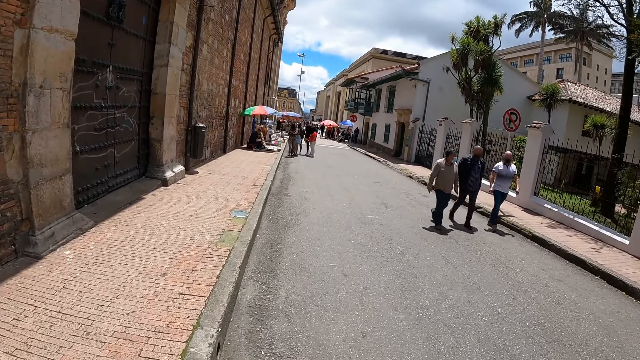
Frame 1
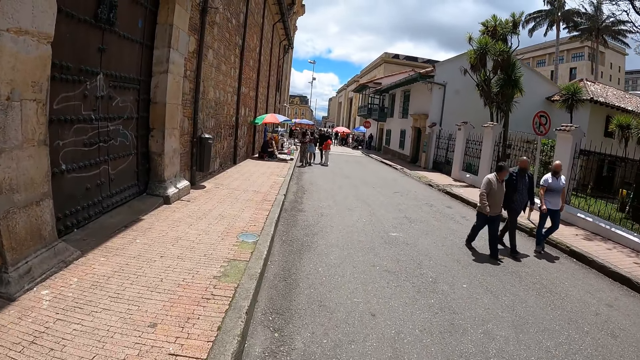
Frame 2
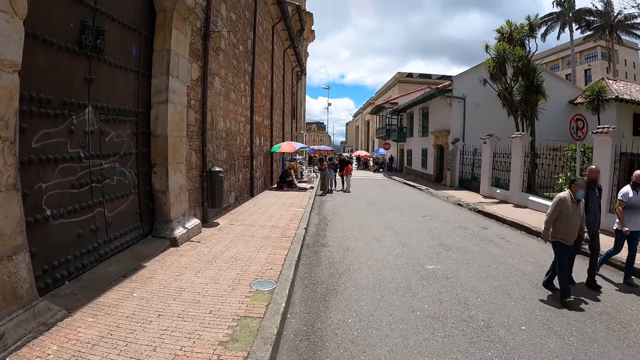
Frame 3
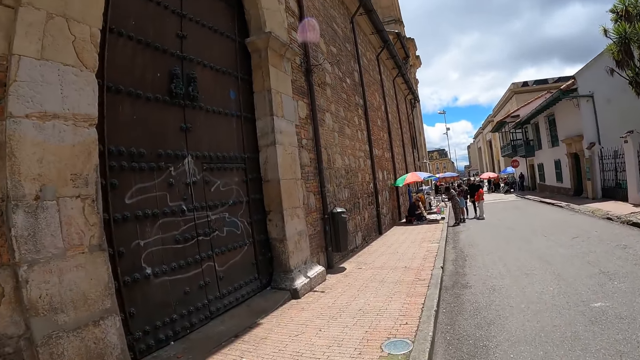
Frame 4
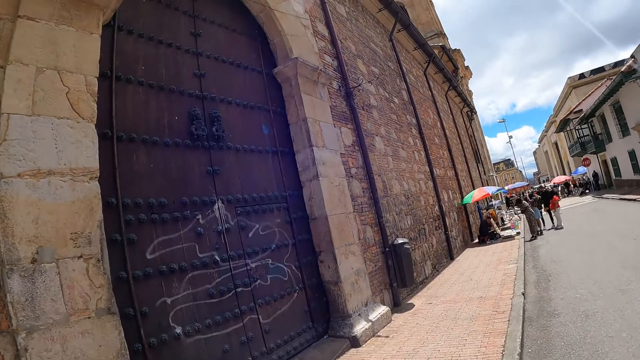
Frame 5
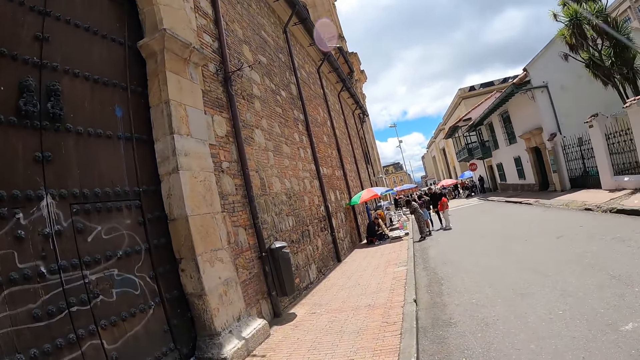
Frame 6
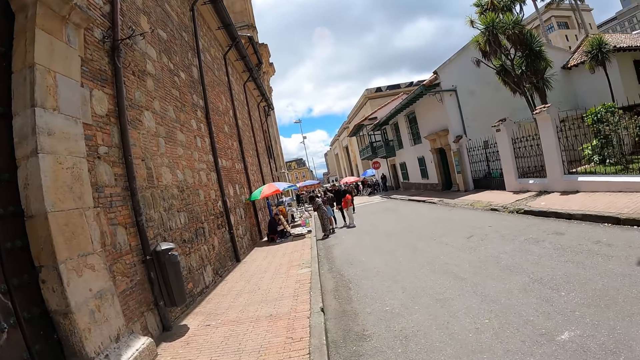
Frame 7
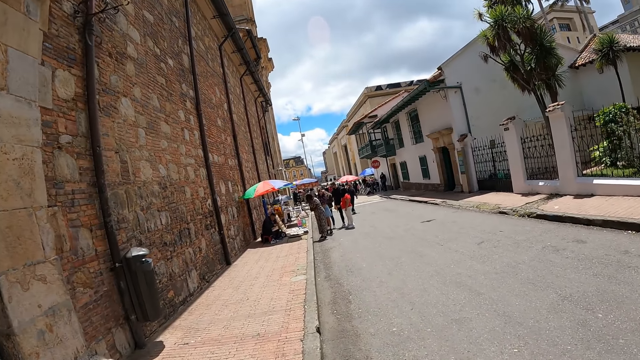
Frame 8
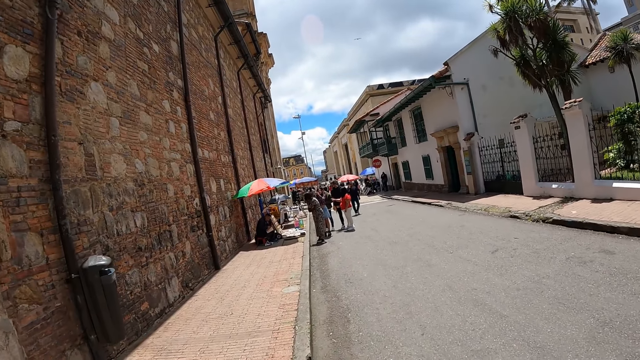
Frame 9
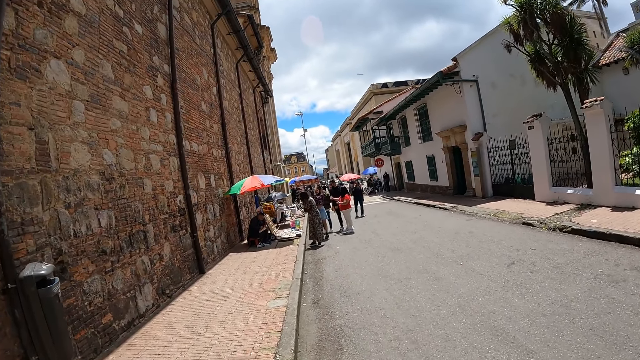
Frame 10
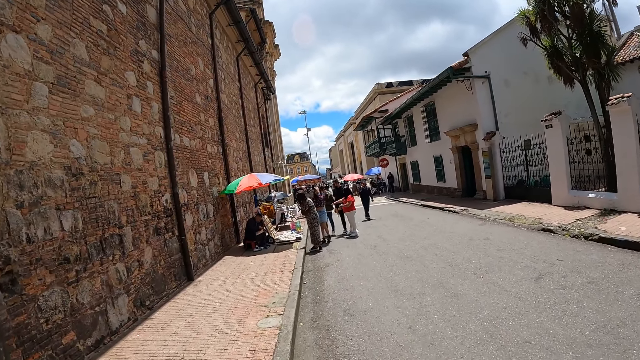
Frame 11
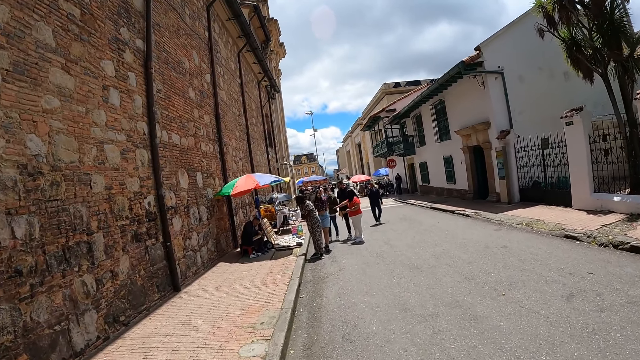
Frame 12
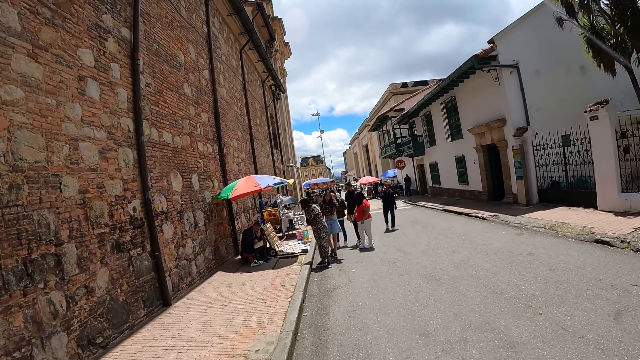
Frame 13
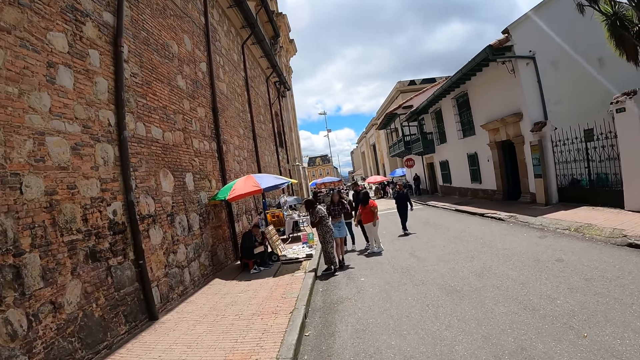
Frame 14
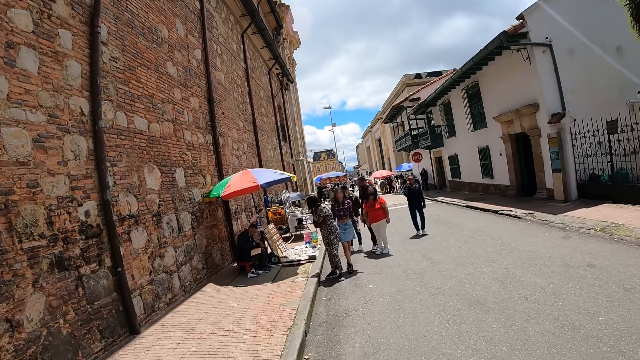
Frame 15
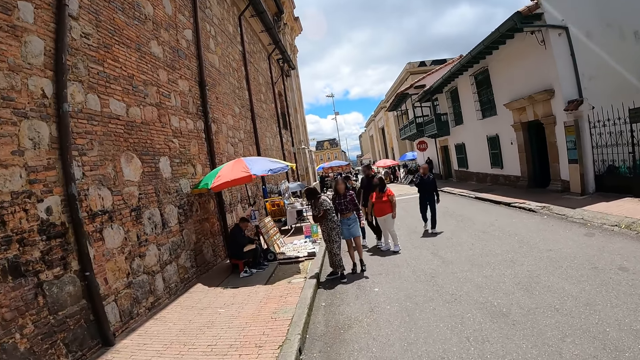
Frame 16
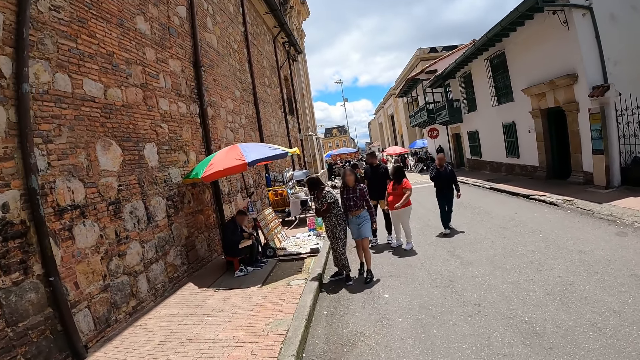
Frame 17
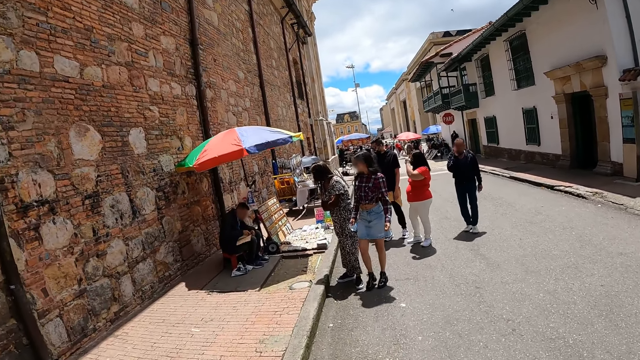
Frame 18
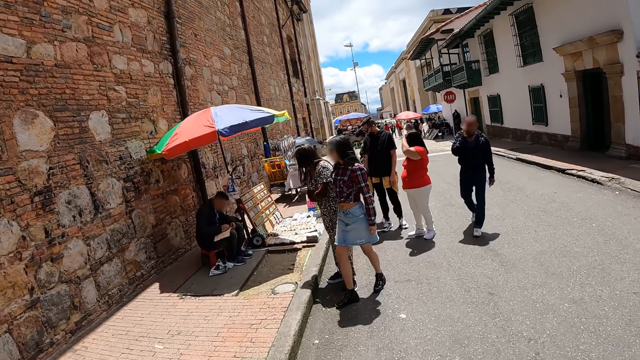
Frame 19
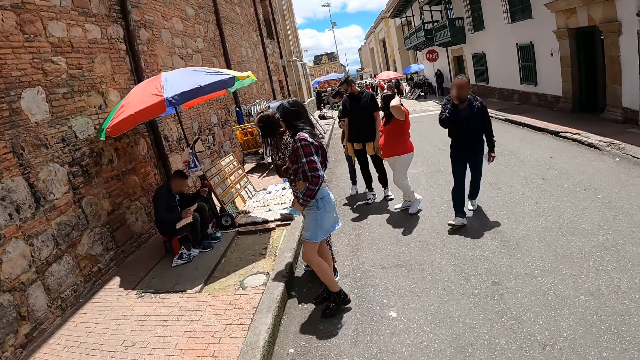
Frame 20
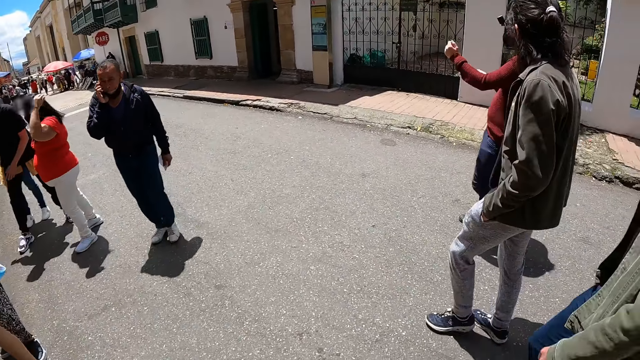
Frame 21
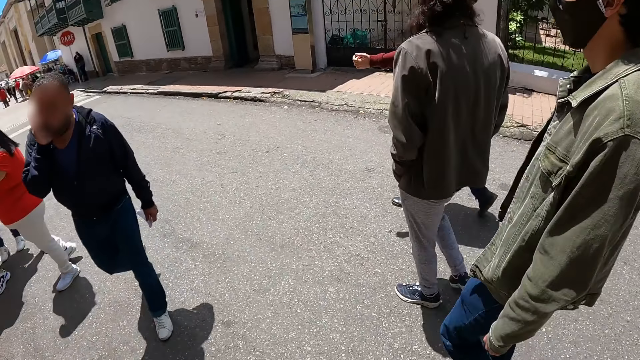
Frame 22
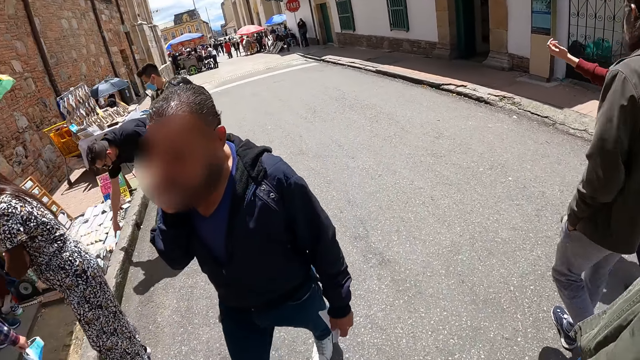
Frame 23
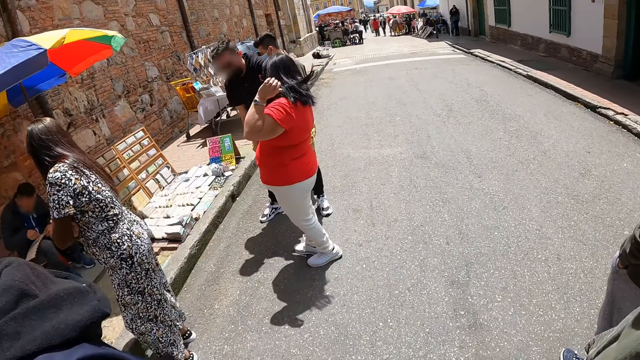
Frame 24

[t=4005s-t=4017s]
The camera wearer looks around. They walk around the road.

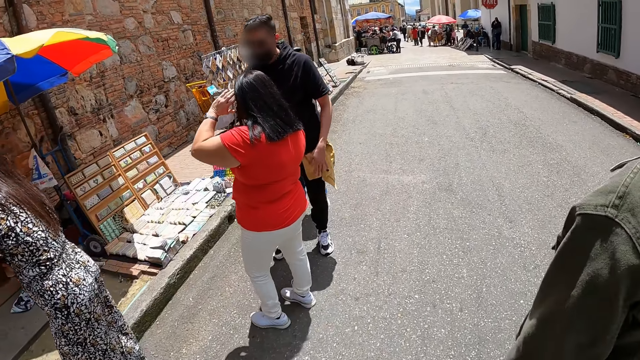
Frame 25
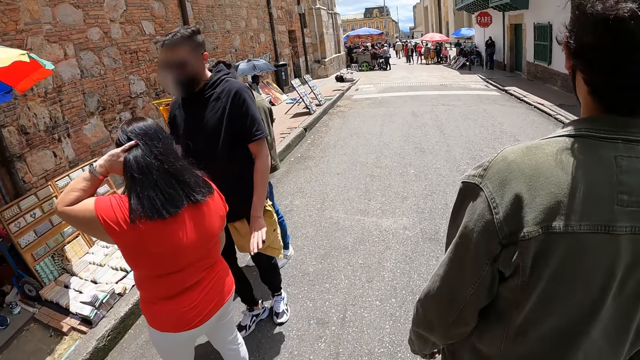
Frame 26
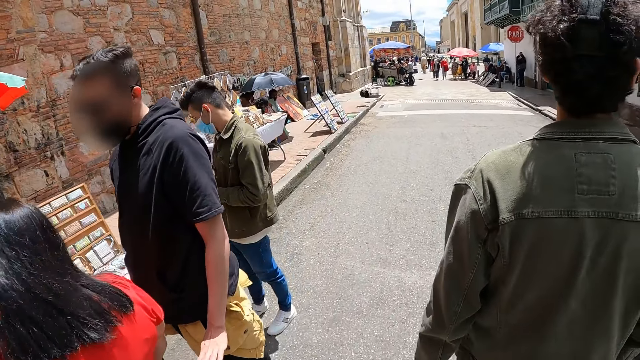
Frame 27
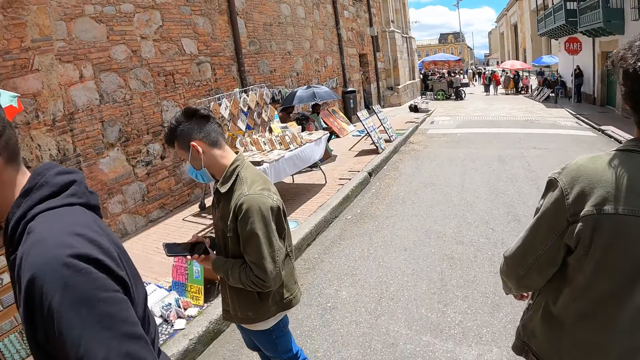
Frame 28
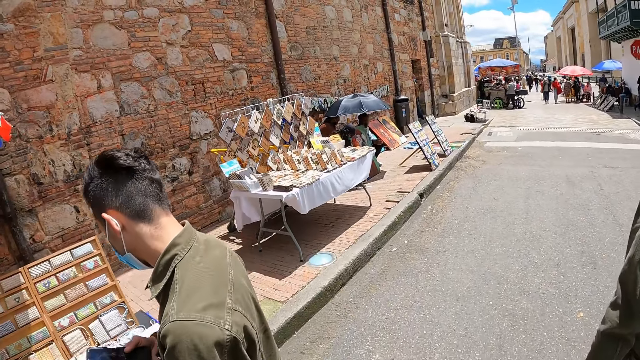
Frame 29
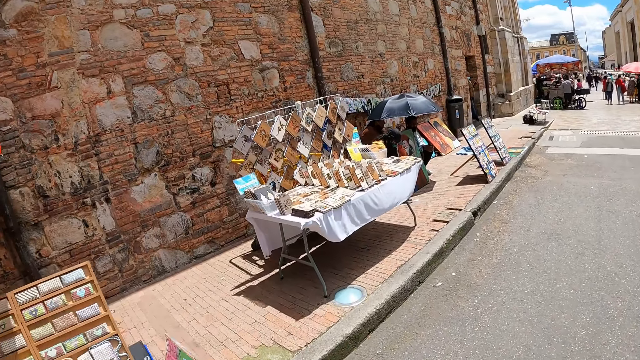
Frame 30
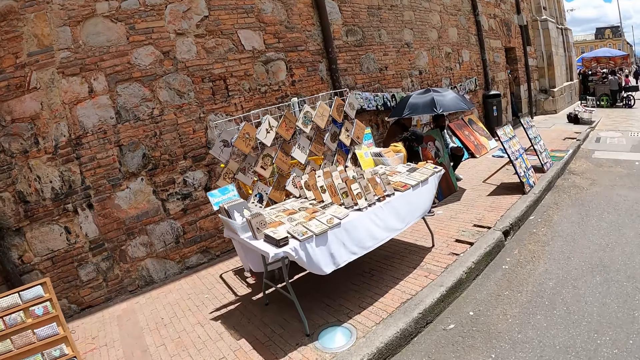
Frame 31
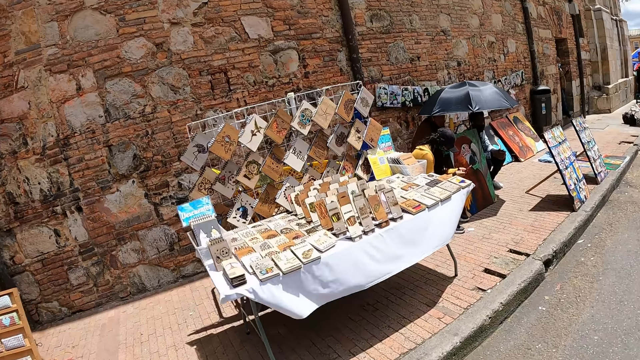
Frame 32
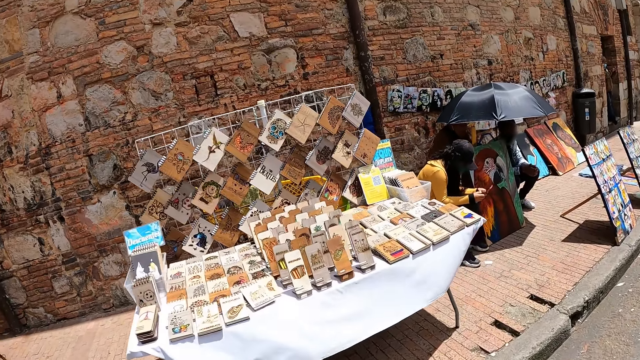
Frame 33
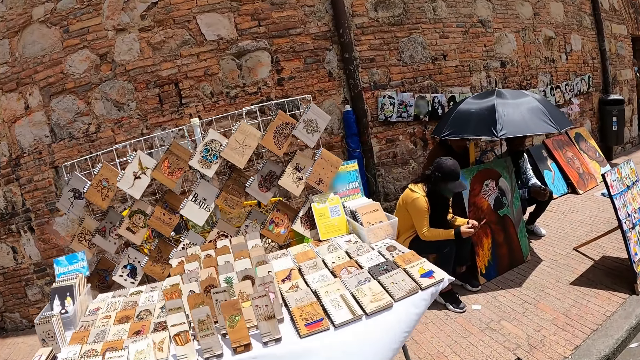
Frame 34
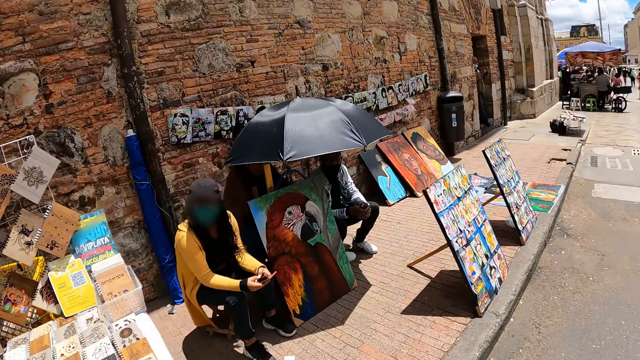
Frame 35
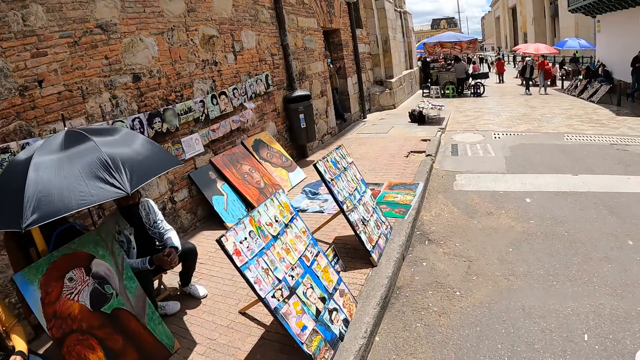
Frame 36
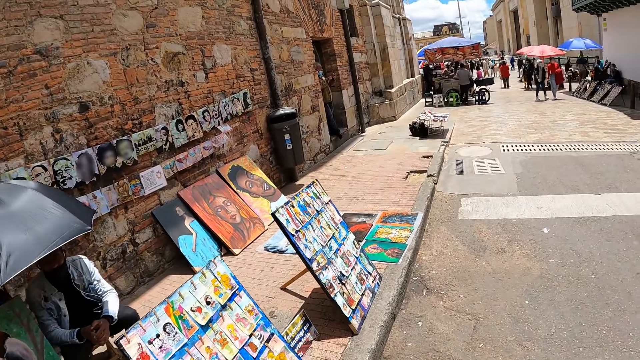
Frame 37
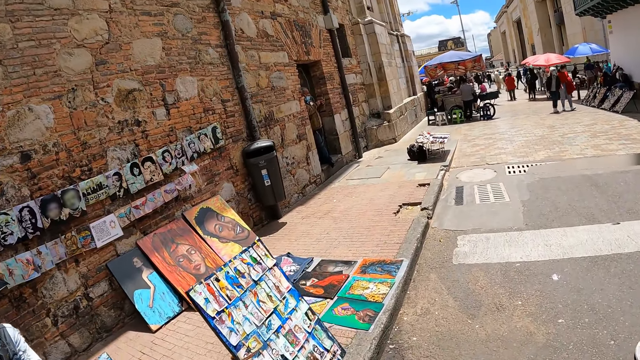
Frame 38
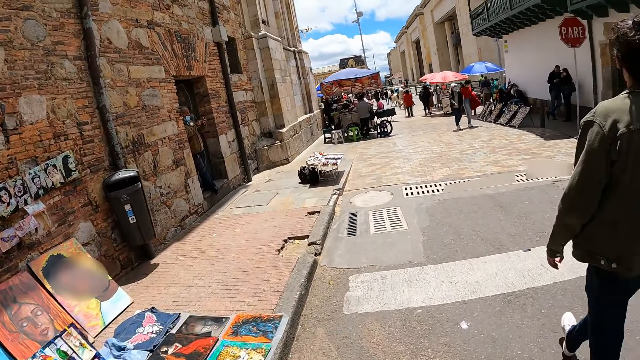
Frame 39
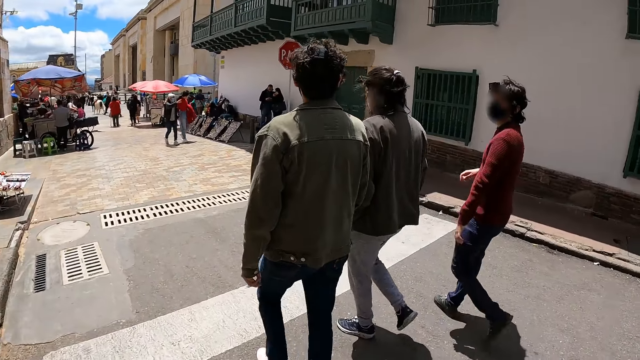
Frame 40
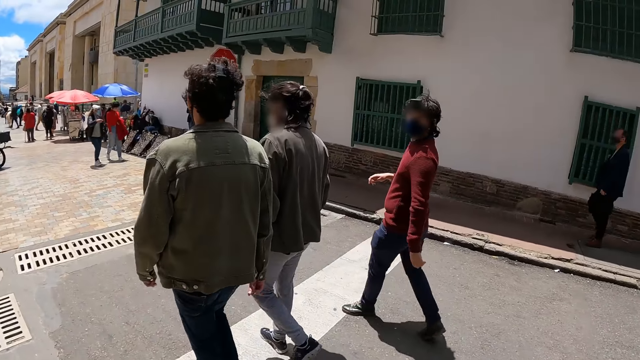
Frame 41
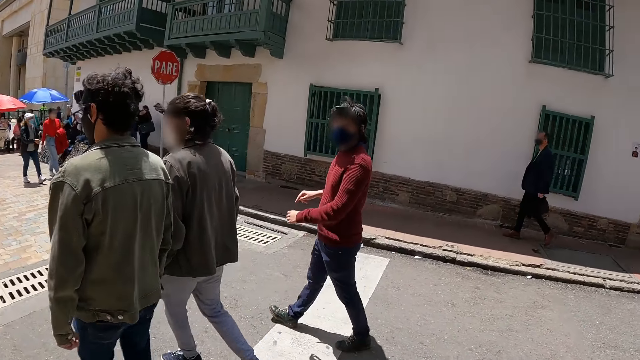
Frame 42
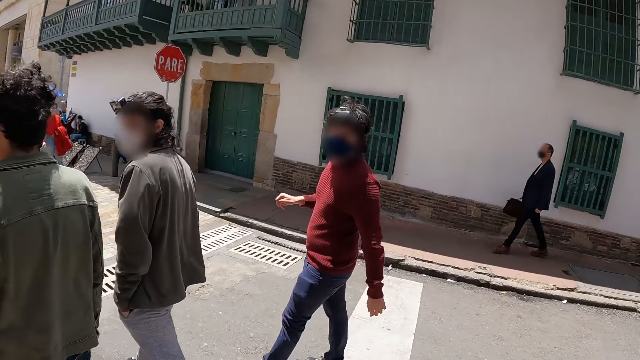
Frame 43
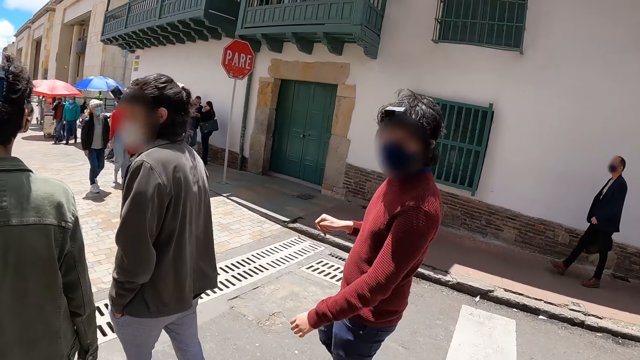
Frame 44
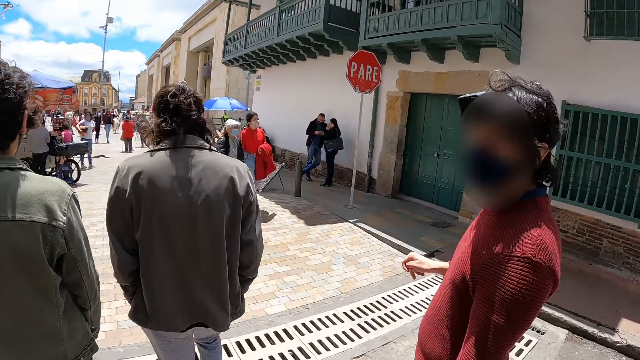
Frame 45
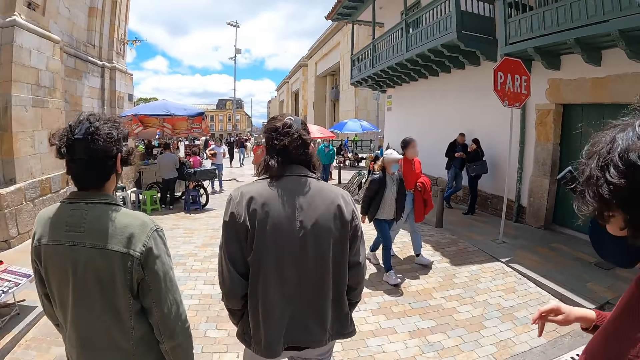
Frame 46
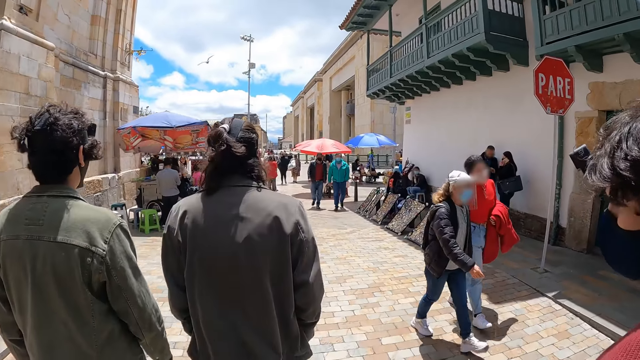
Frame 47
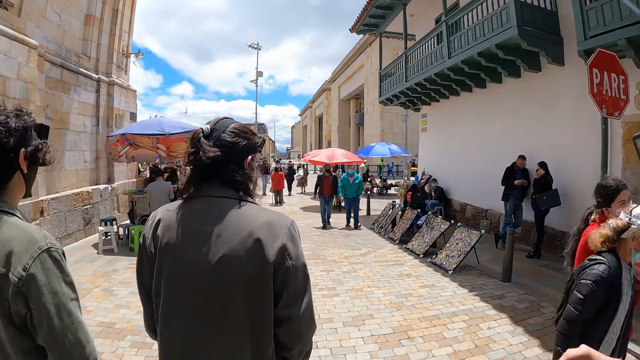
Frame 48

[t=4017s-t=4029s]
The camera wearer looks around. They stare at a man.
